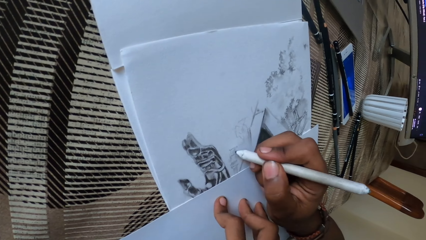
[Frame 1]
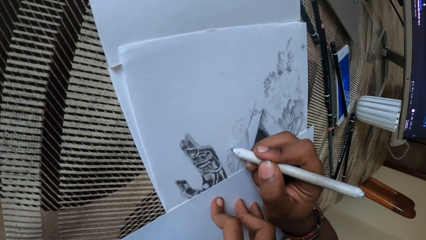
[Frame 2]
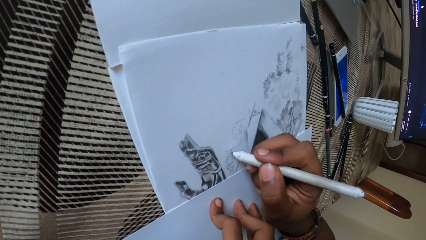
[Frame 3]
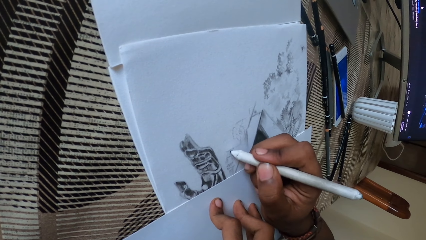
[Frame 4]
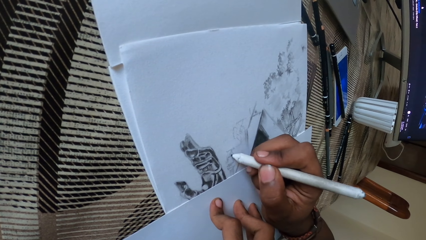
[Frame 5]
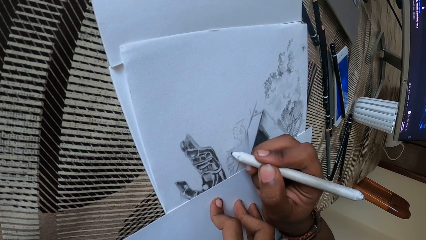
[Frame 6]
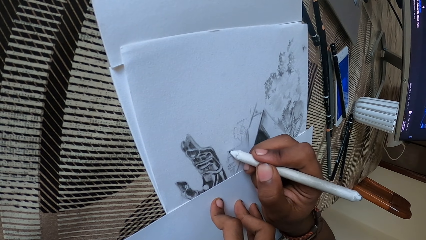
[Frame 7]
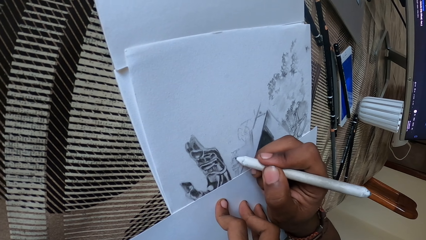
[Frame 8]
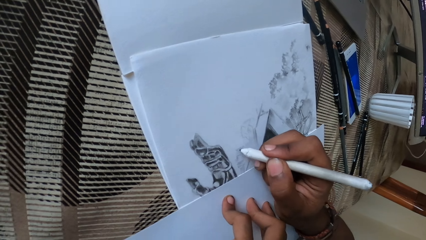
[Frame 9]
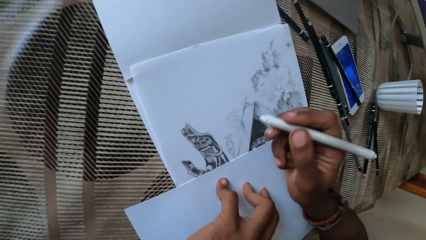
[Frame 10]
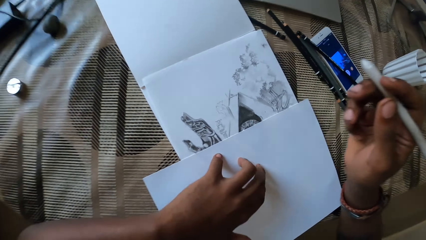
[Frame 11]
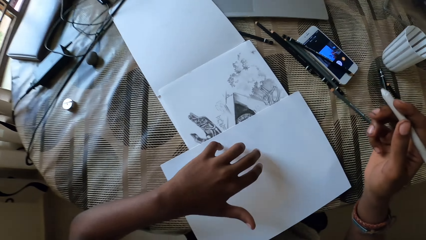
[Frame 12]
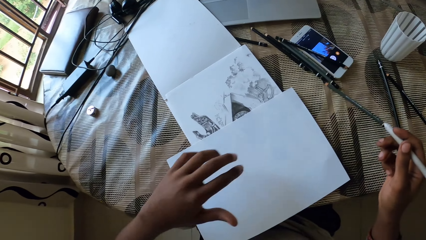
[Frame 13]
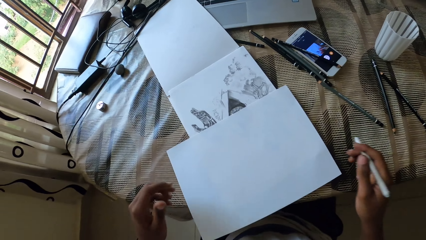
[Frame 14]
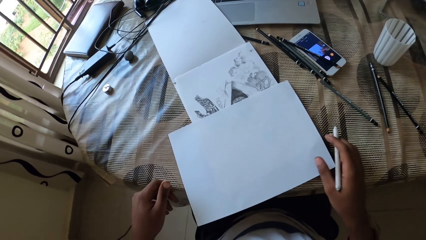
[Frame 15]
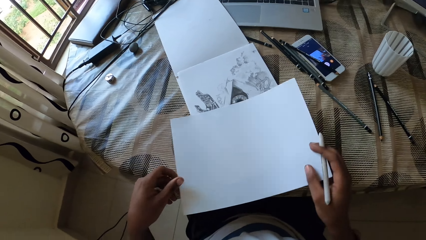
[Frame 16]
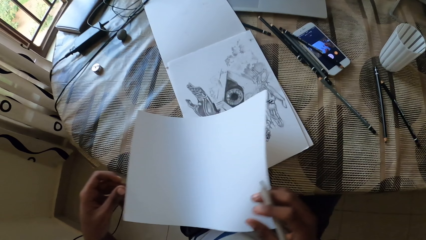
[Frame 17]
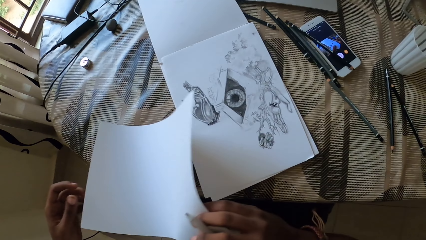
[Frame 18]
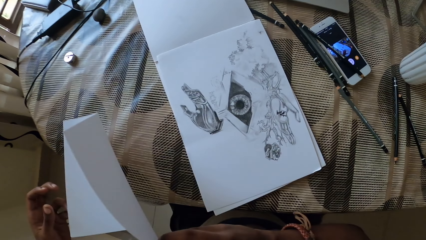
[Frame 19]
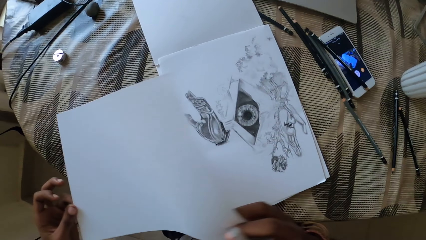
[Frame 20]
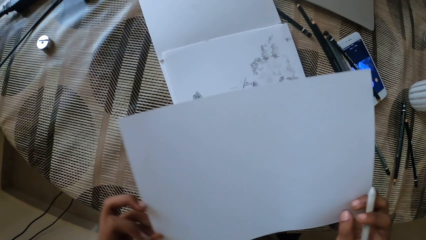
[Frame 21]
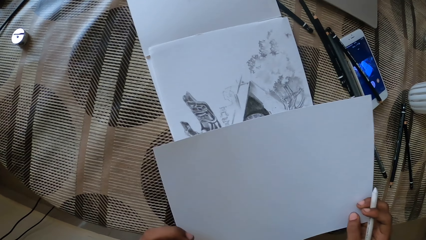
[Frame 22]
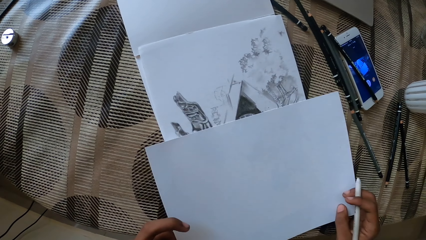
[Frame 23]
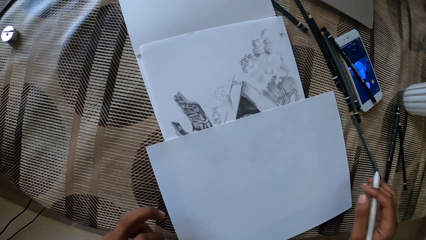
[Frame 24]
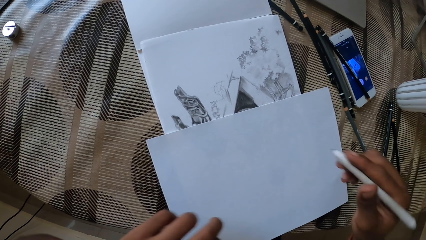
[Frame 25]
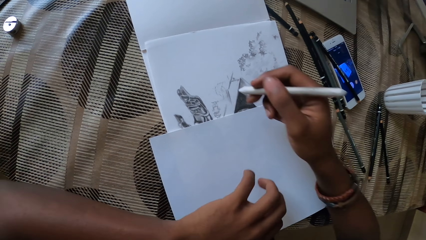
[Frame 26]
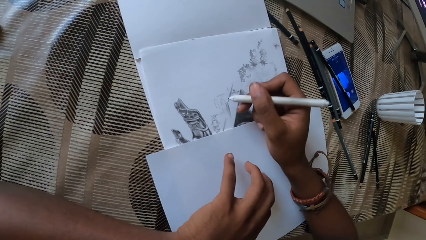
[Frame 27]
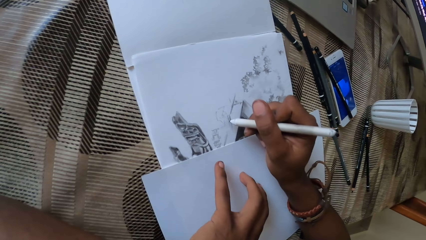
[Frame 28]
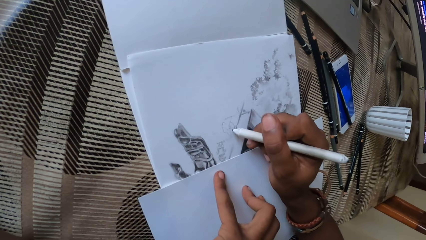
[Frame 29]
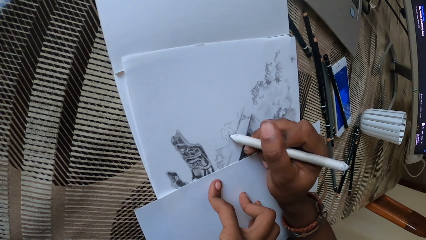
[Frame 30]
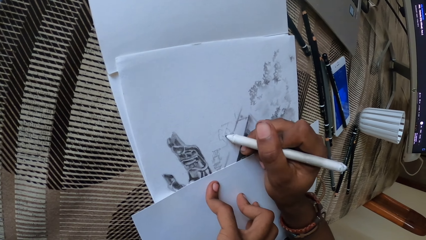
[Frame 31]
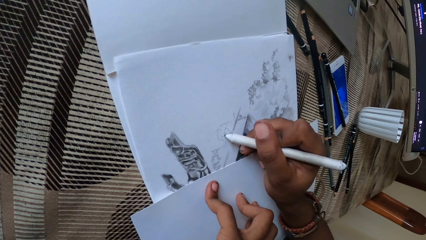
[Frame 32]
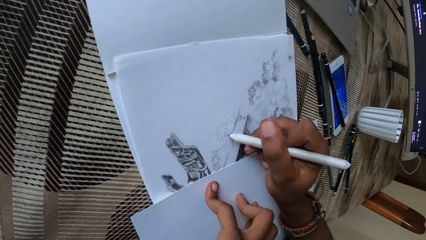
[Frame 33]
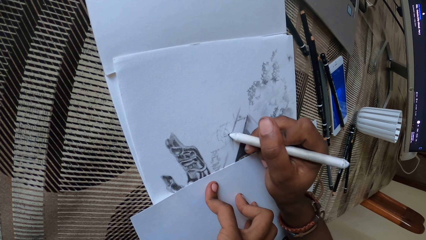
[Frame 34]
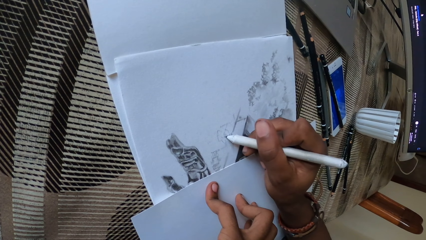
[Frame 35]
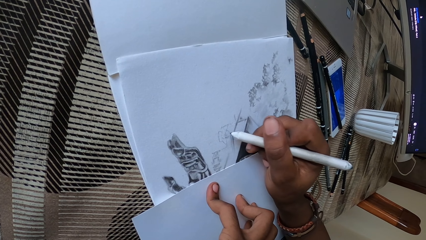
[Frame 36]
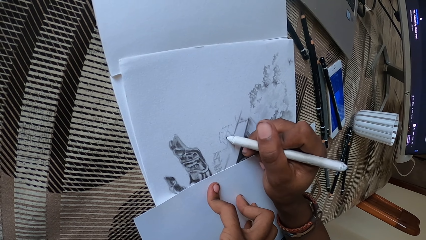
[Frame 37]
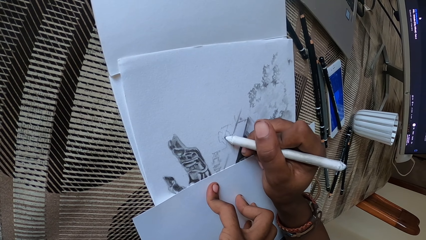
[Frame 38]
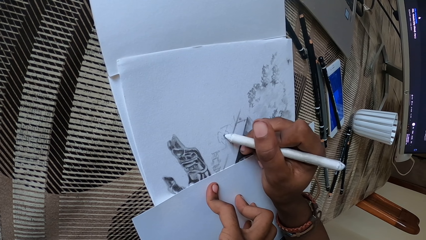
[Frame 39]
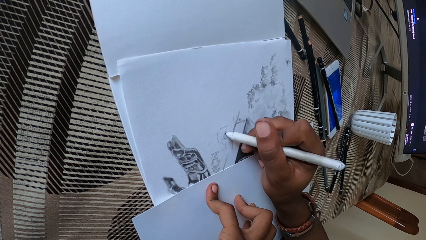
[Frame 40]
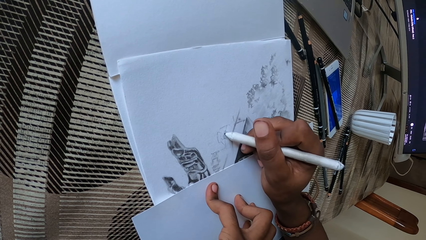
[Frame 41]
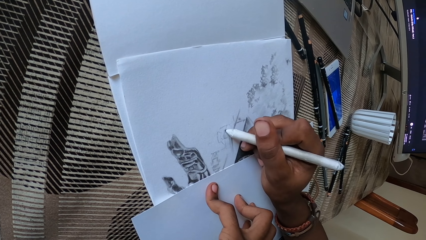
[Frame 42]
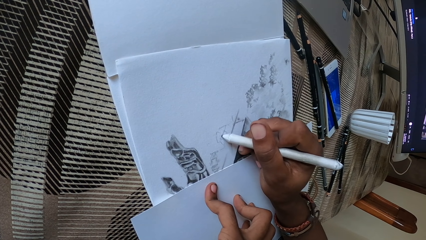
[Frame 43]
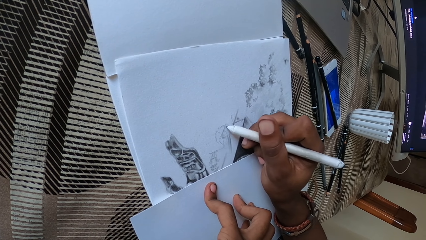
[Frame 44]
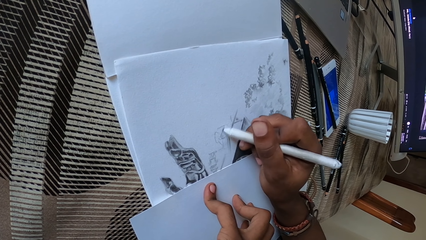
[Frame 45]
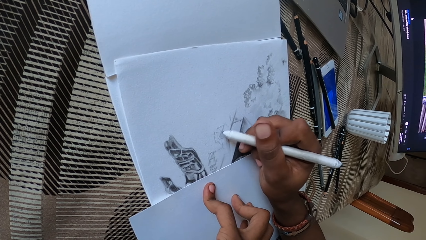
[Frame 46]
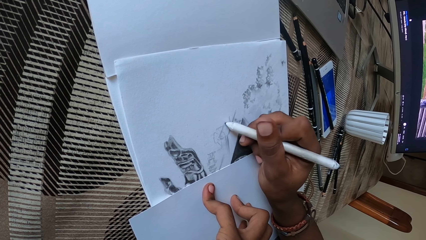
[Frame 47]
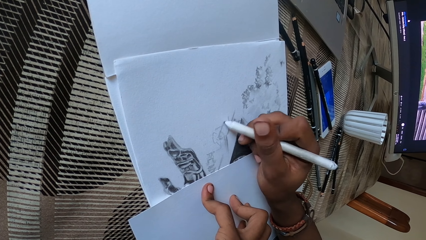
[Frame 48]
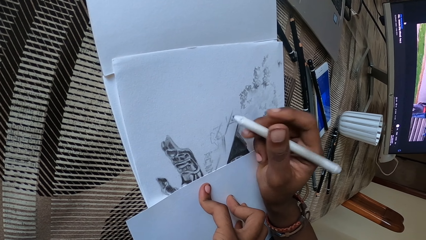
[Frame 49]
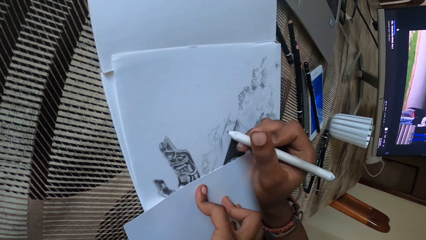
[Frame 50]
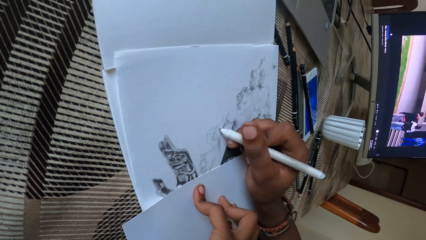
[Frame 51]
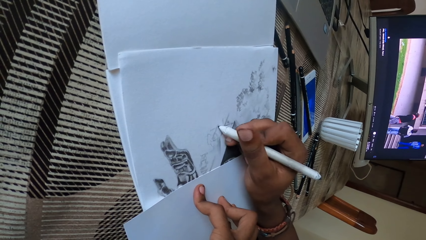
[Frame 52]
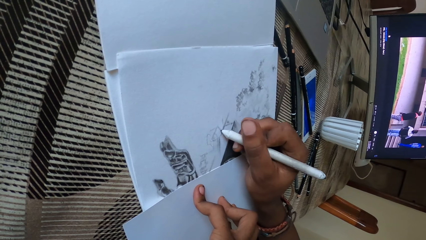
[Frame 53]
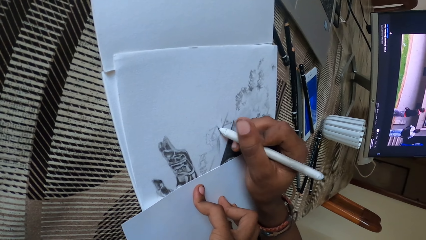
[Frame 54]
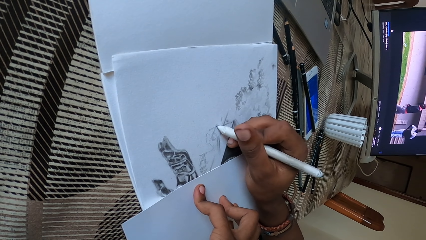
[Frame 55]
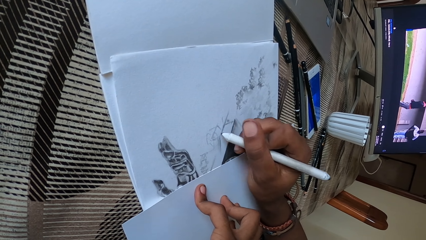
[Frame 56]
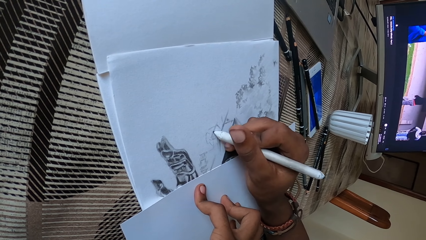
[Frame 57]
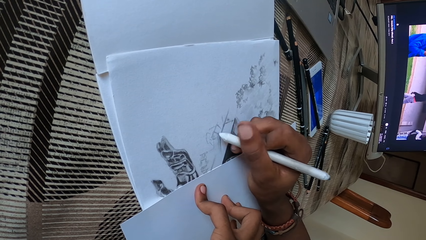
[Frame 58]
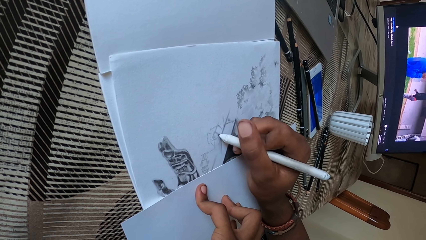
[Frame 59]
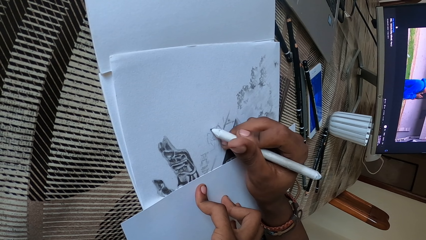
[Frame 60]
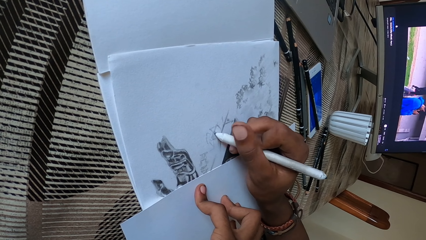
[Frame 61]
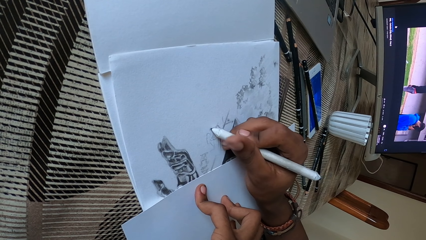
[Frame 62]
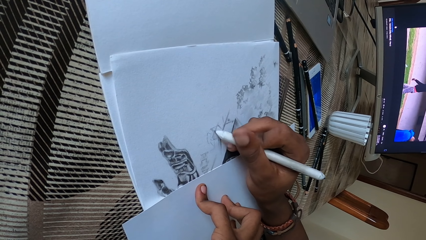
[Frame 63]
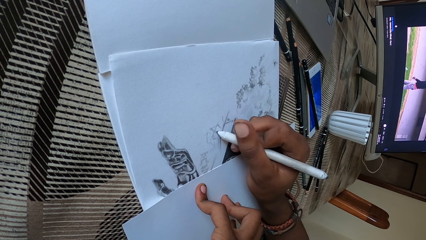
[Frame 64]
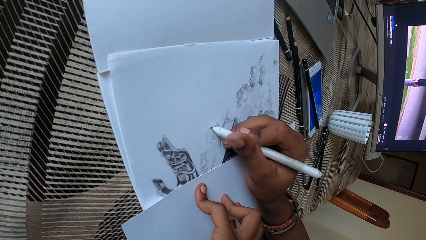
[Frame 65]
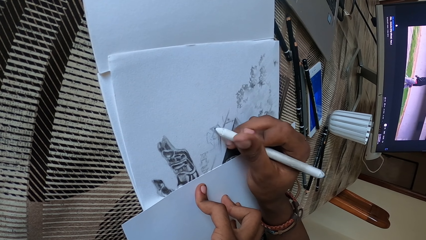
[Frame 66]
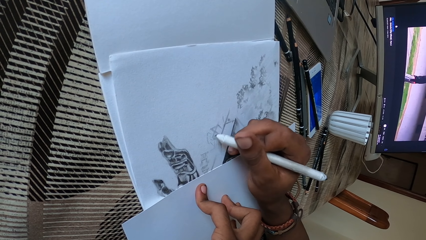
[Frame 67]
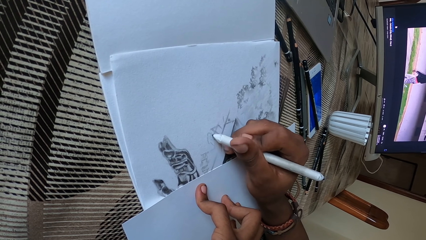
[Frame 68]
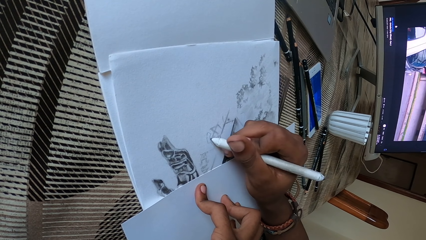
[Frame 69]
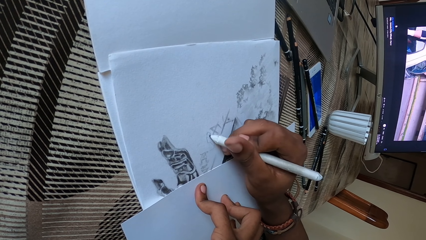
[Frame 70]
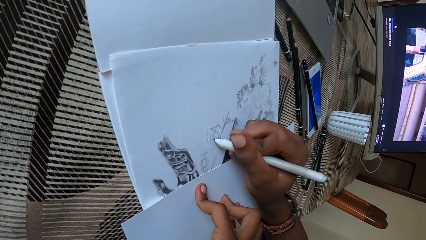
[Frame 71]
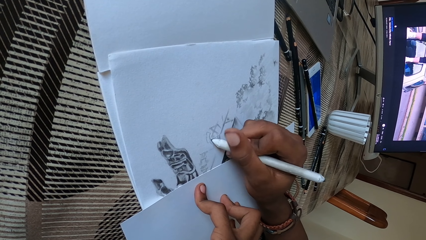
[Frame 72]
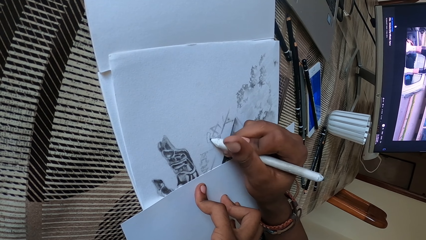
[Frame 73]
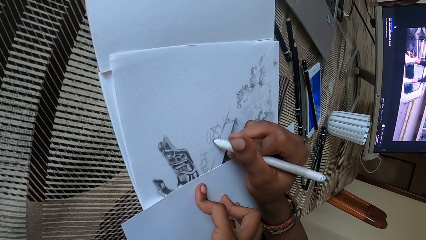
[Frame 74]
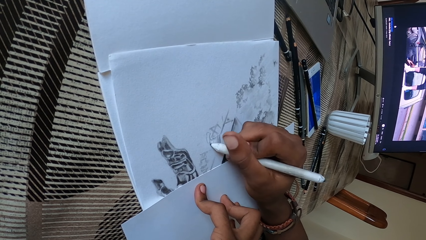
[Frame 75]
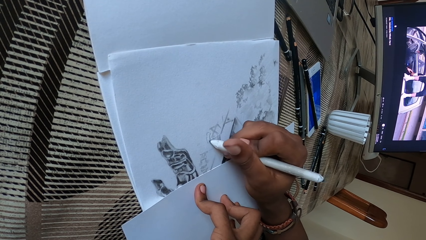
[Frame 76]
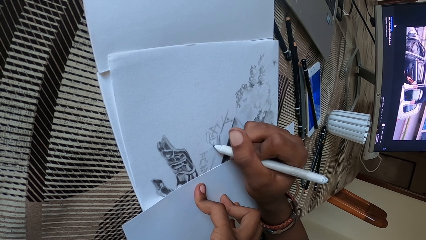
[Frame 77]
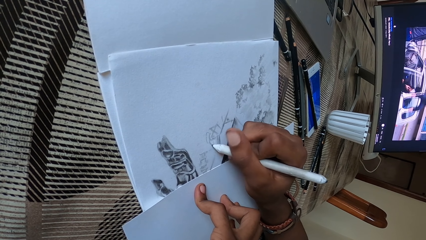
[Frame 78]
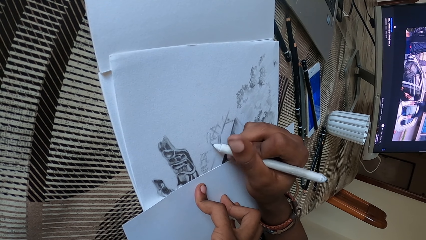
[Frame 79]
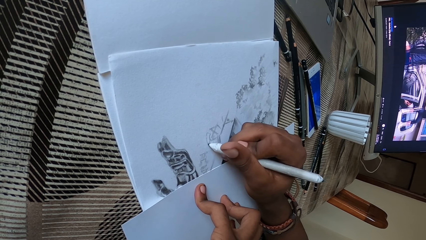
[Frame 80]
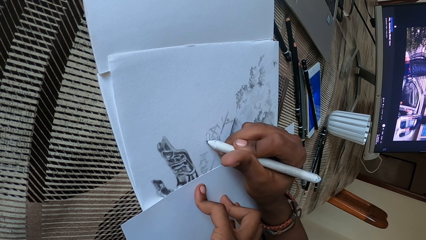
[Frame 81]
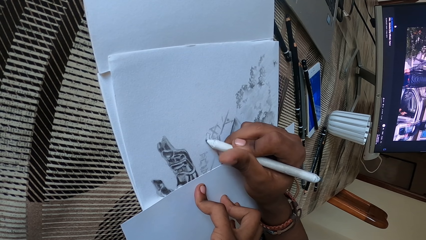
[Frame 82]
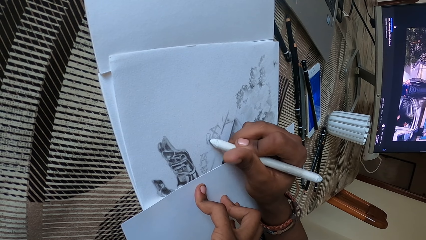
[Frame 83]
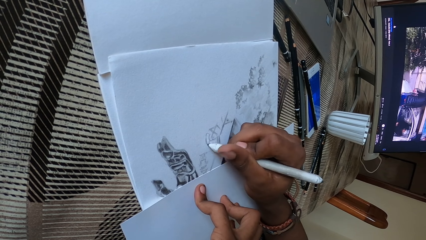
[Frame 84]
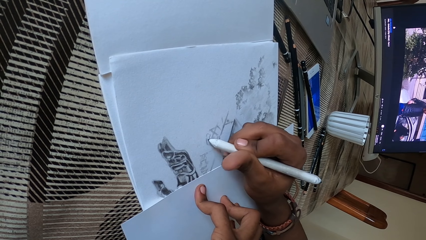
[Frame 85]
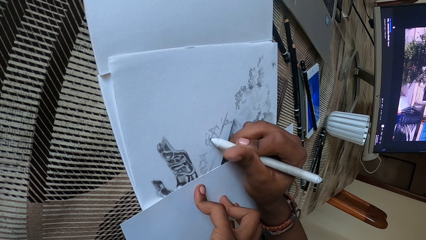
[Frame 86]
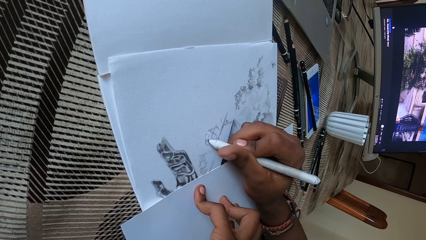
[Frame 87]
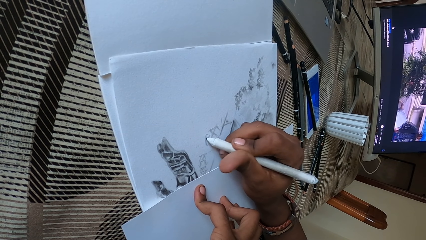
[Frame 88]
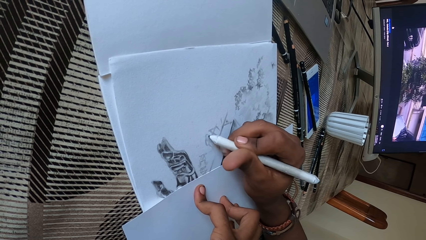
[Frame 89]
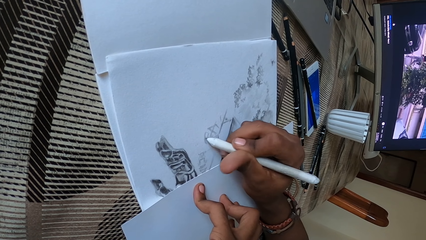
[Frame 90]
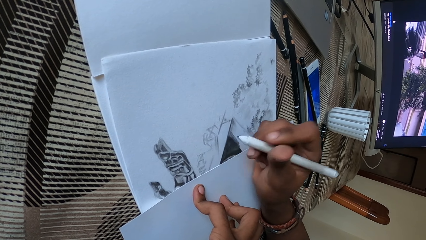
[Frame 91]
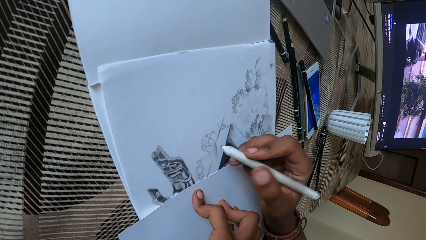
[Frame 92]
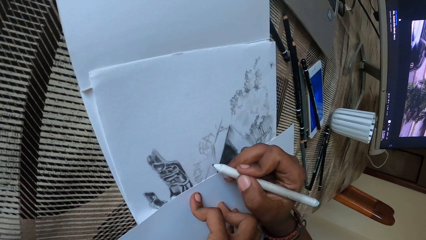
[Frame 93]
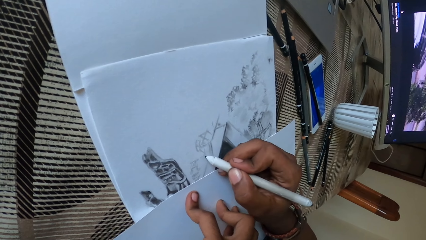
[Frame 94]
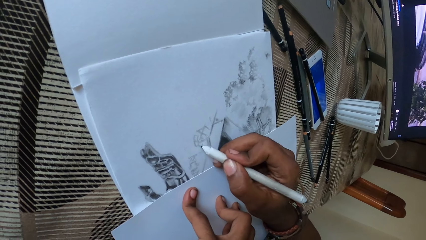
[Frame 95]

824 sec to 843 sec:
The camera wearer lifts the drawing pencil. They lift the blank drawing paper. They hold the cartridge paper. They put down the blank drawing paper. They cover part of the art. They draw on the drawing paper with the pencil.
